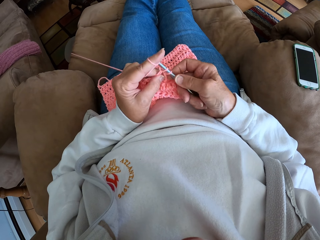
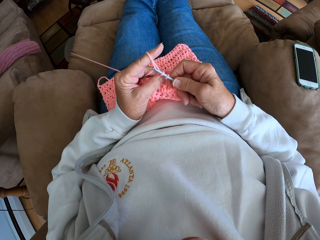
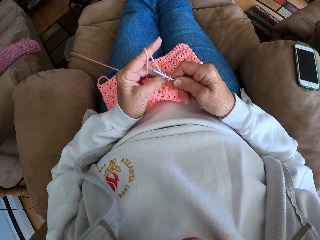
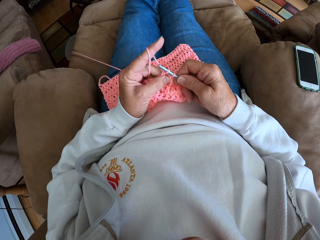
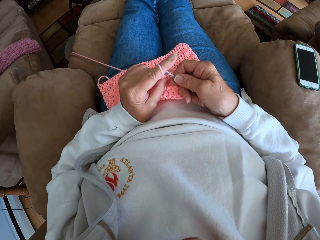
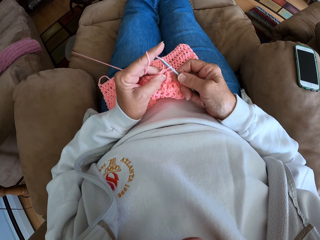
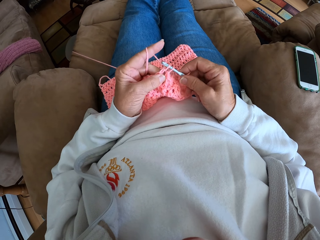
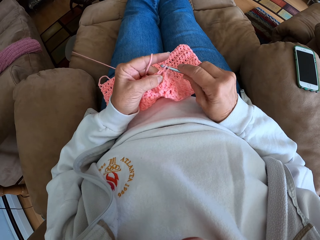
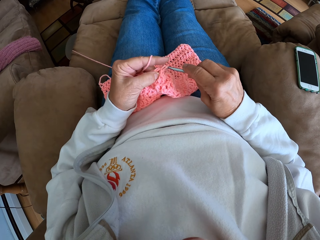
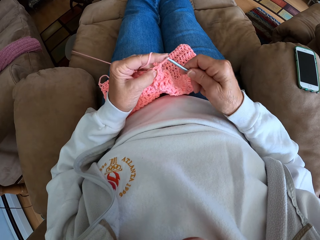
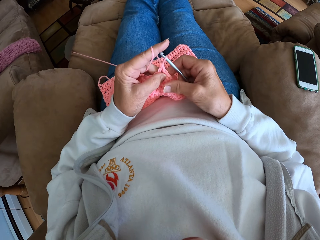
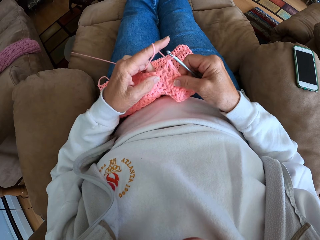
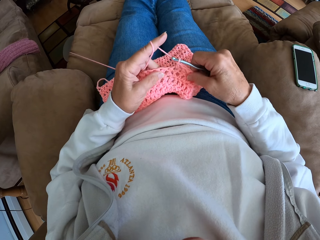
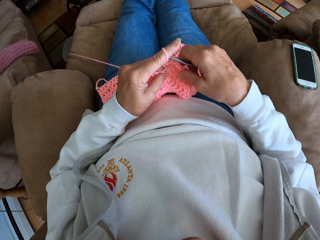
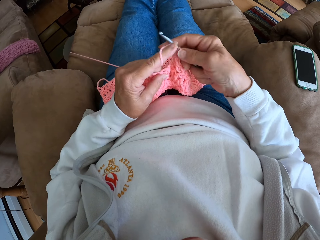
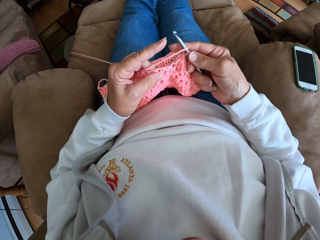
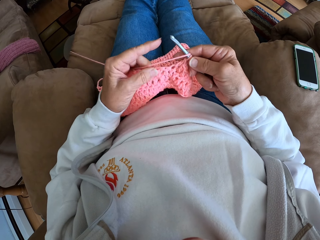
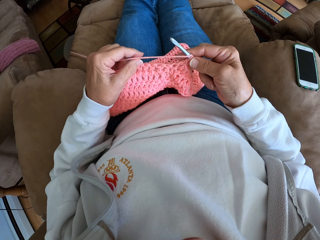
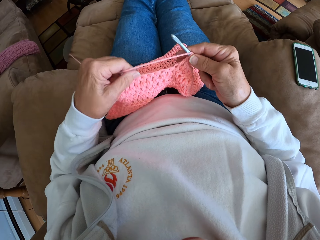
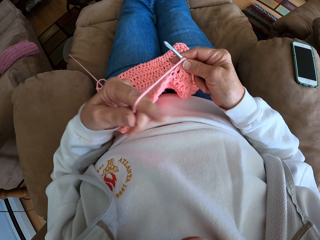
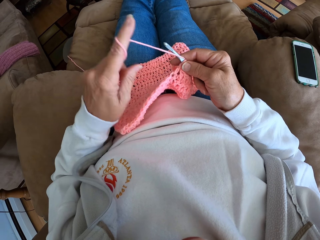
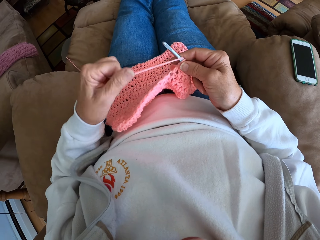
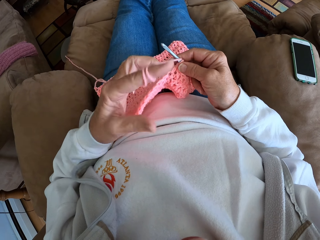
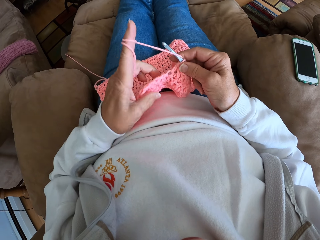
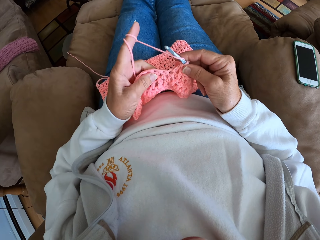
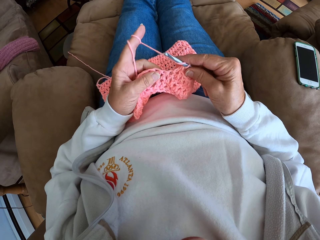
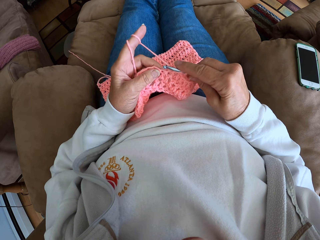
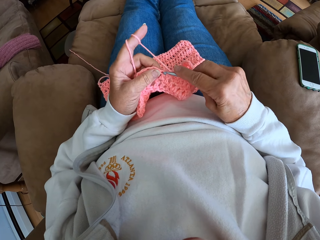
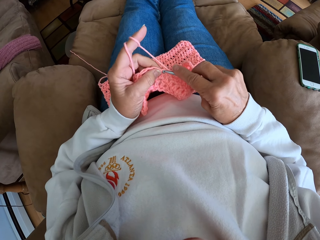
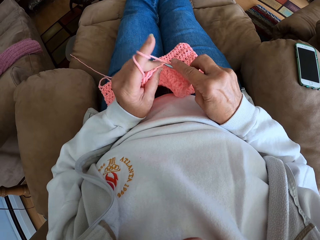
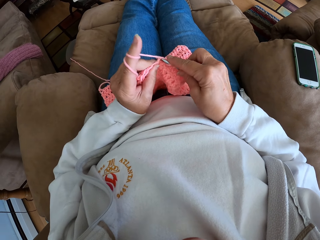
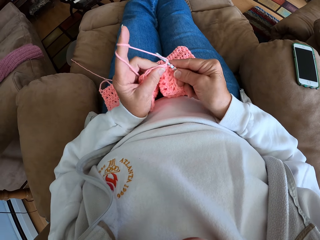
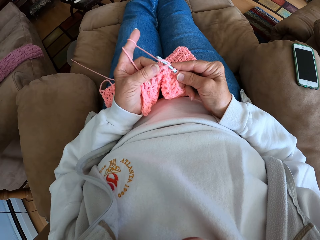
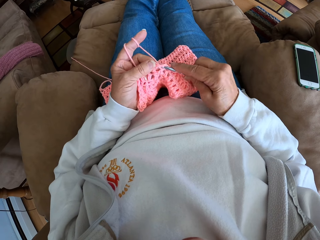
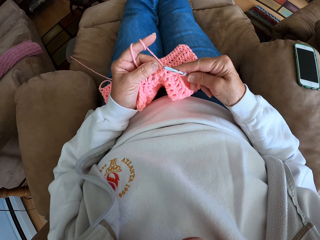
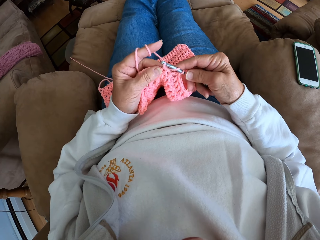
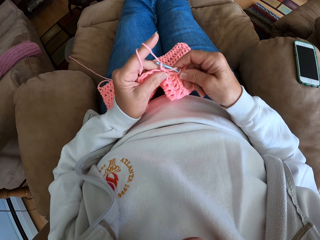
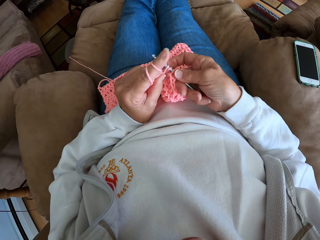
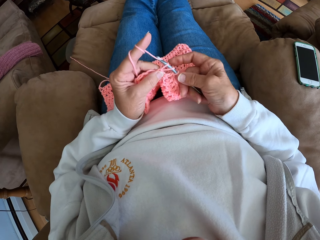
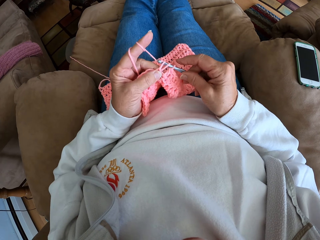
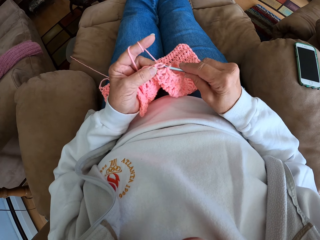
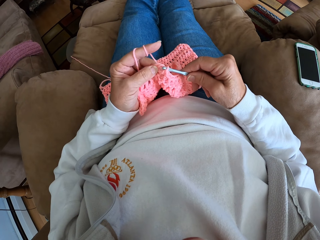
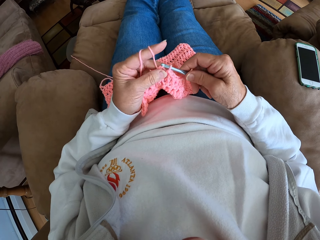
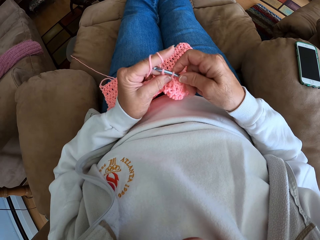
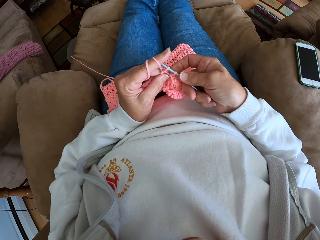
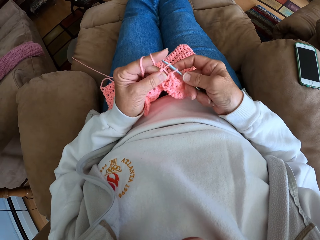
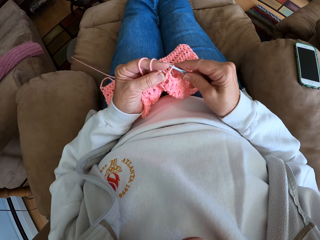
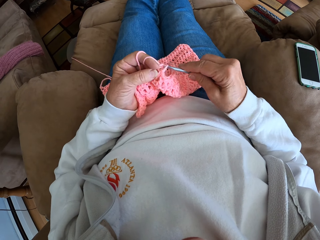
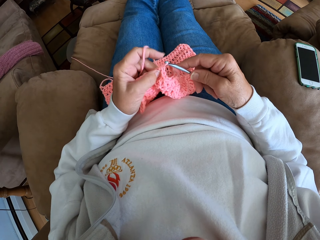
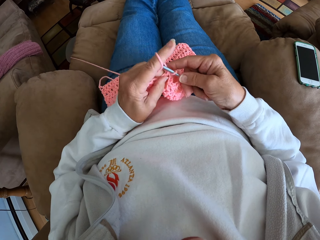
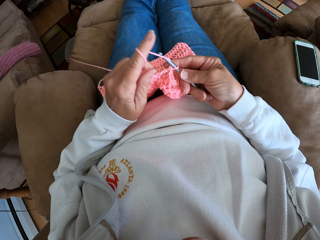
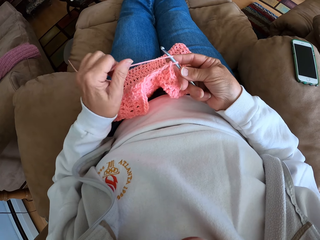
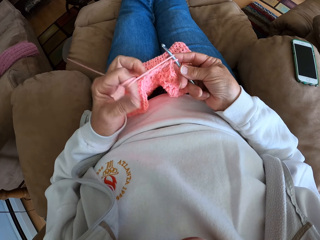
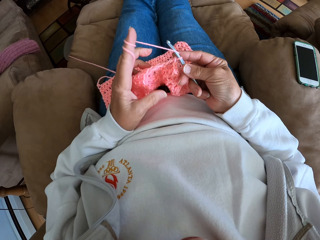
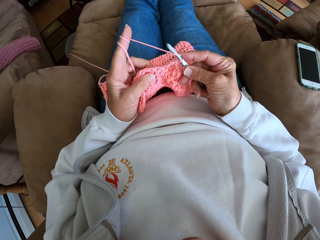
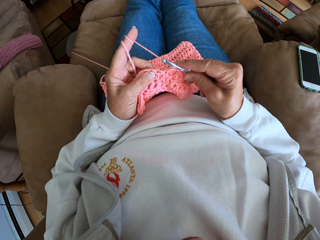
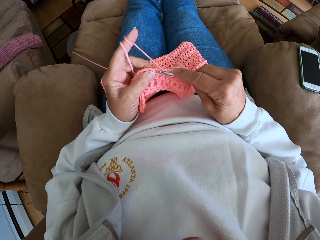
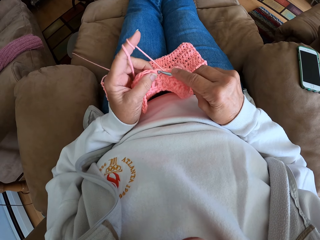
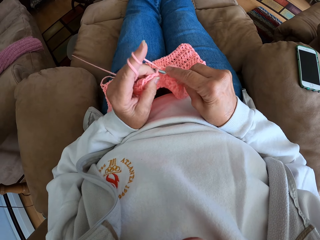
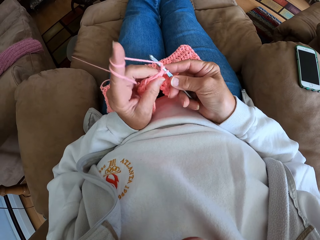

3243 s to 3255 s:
The camera wearer twists the yarn around her left hand again. She continues crocheting with the yarn. She twists the yarn around her left hand again. She continues crocheting with the yarn.

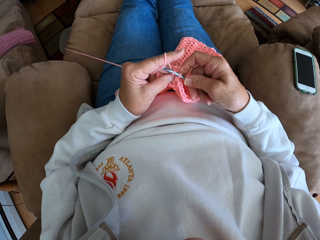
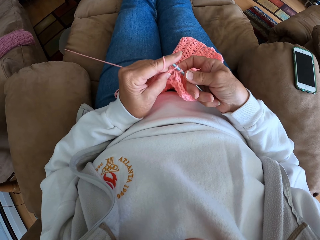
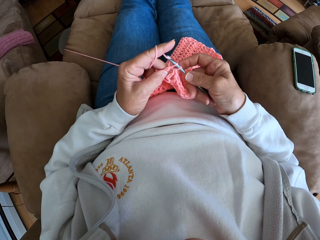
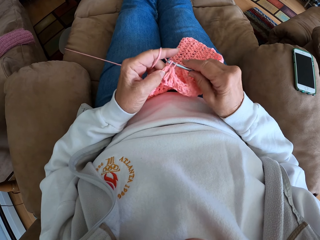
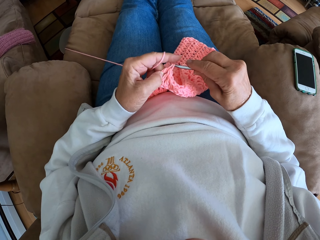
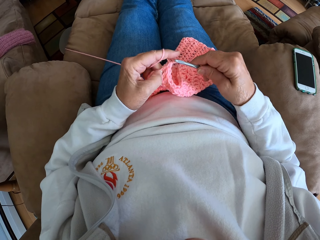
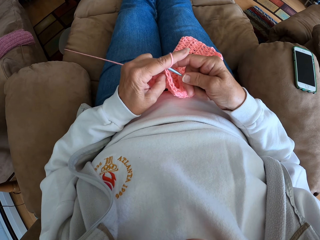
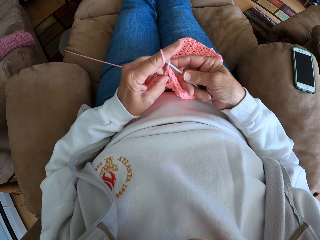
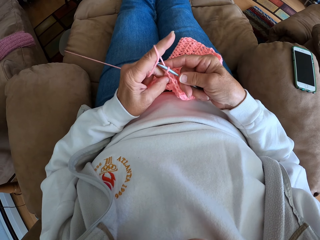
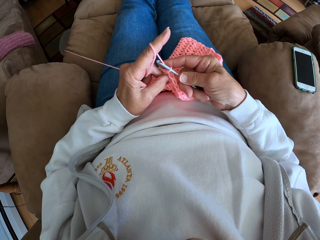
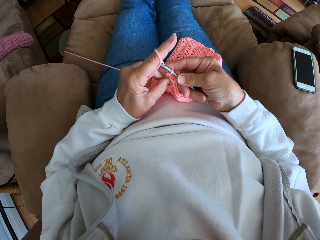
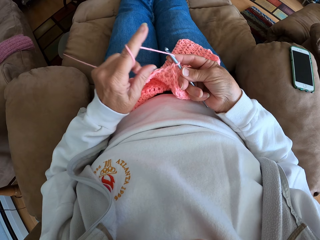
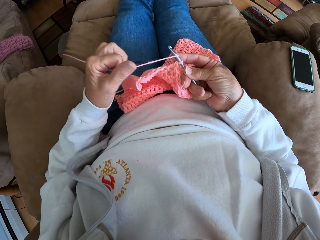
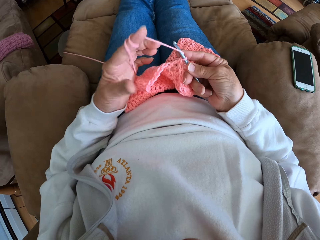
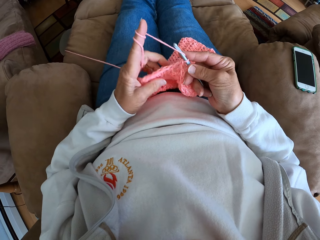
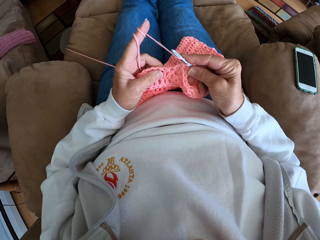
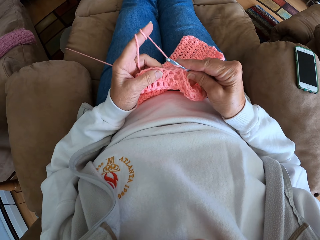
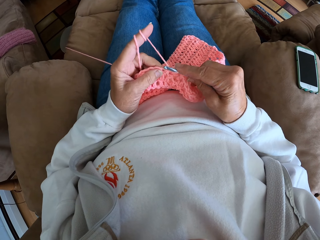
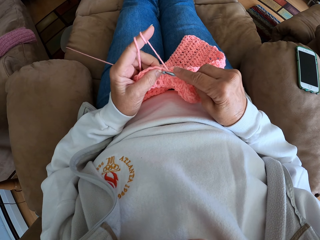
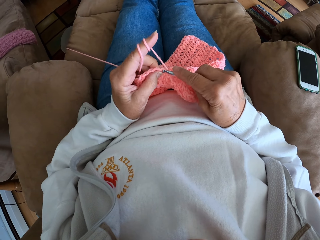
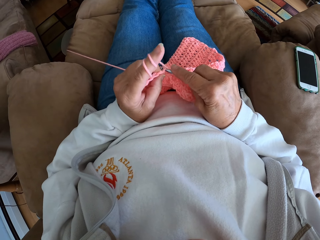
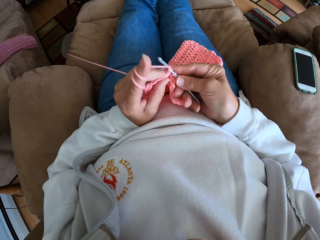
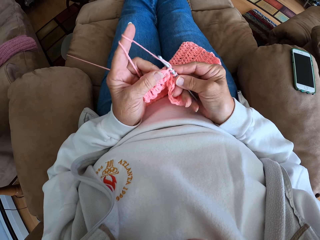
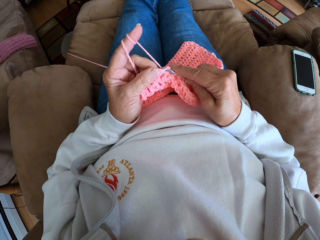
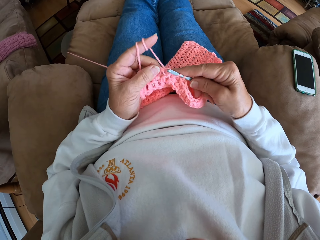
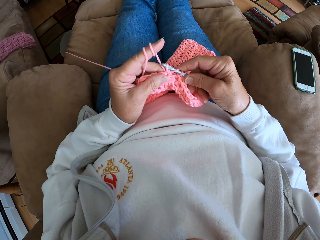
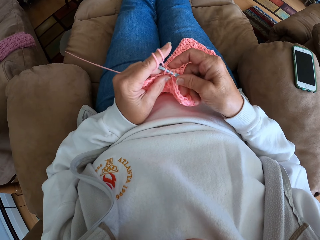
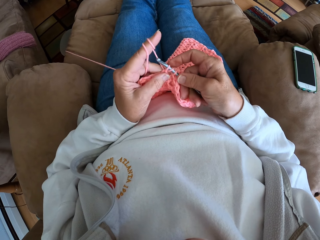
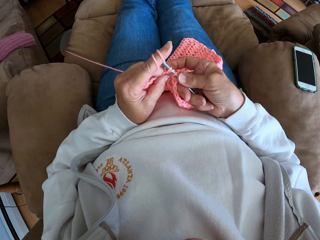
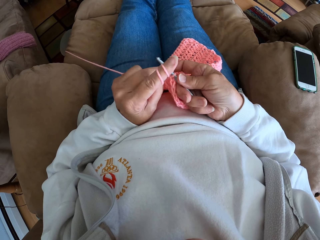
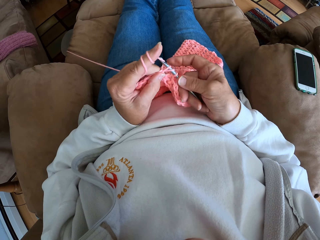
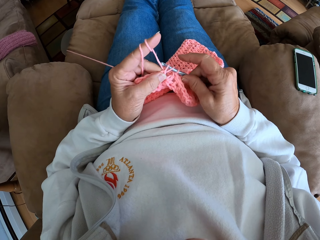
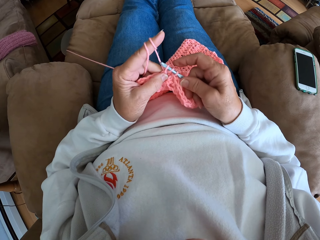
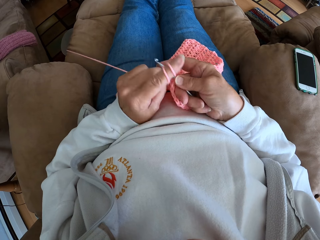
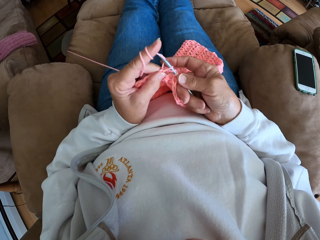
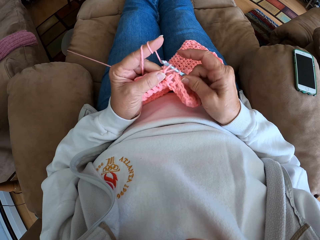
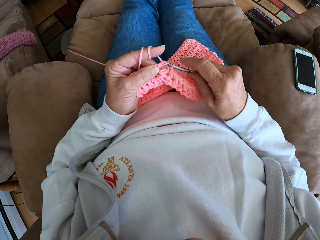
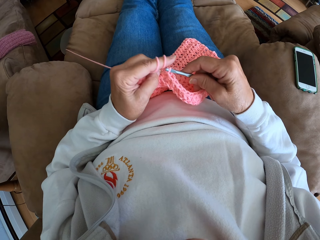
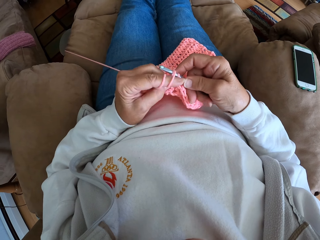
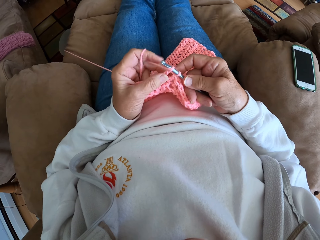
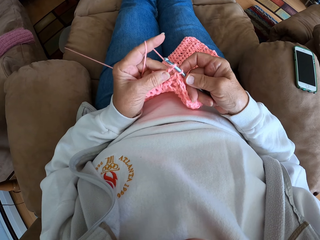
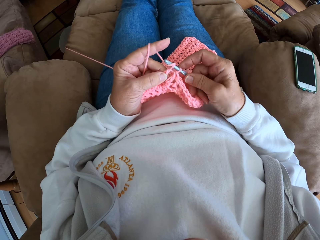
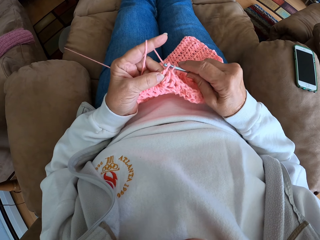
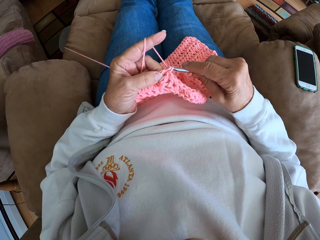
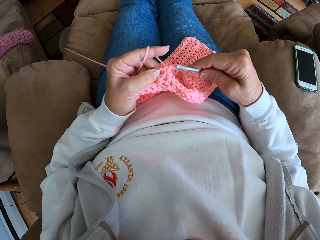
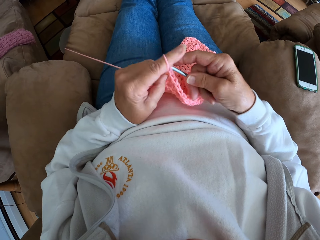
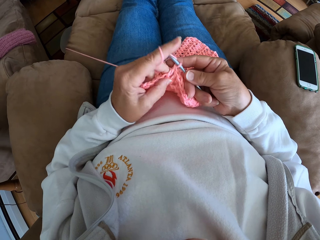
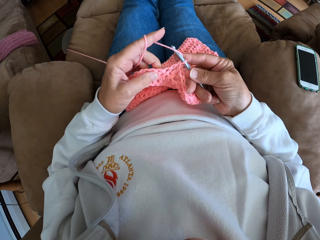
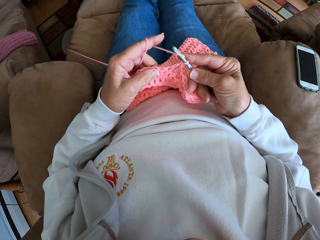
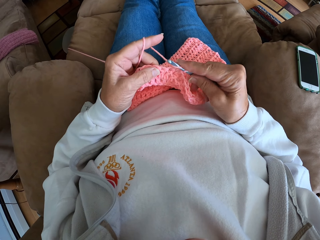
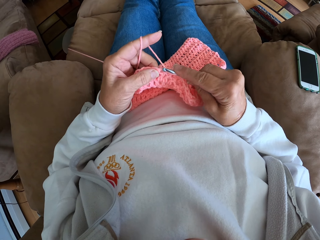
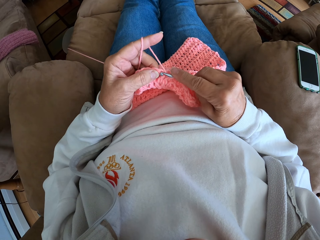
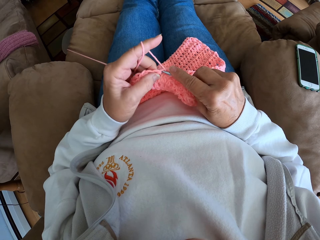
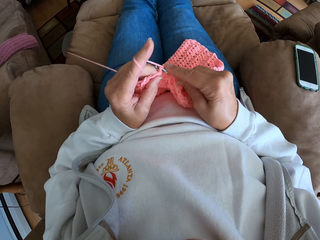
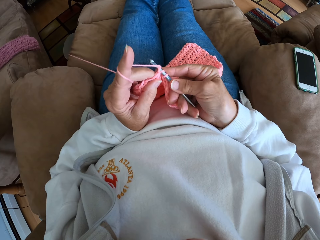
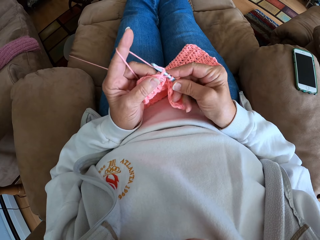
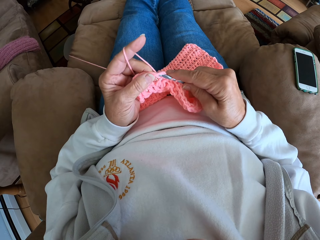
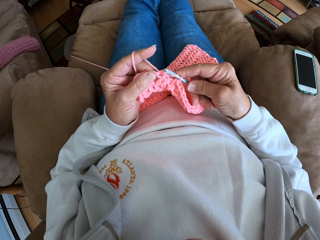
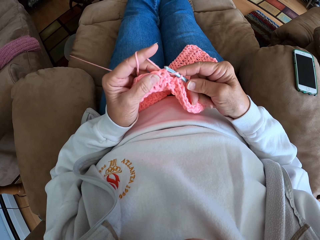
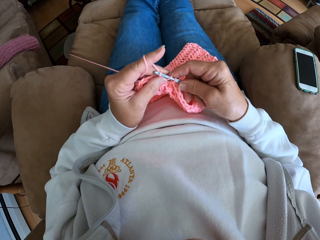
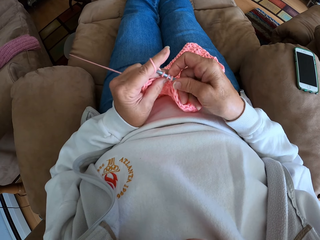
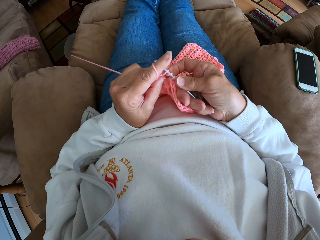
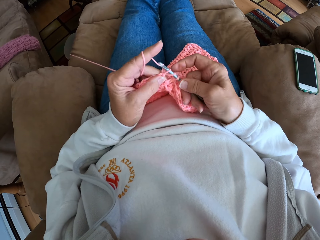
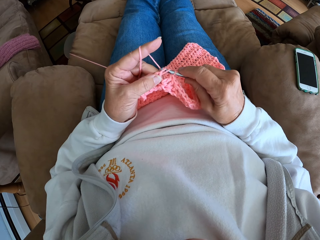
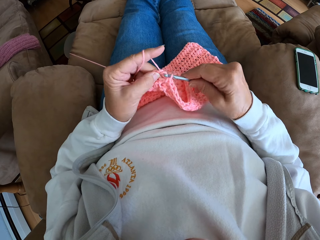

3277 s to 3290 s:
The camera wearer twists the yarn around her left hand again. She continues crocheting with the yarn.
